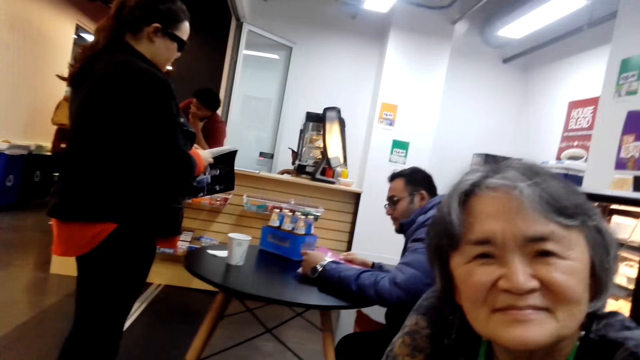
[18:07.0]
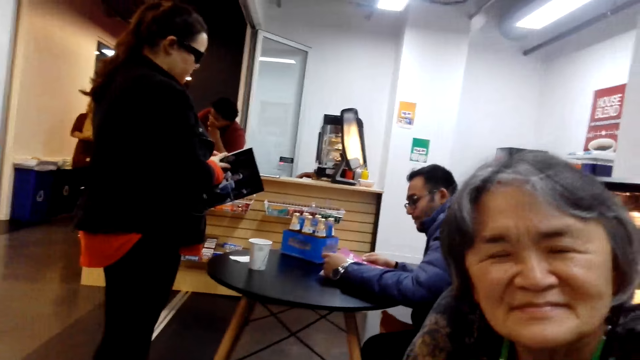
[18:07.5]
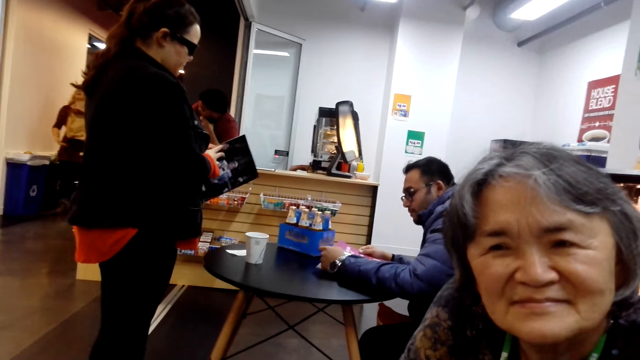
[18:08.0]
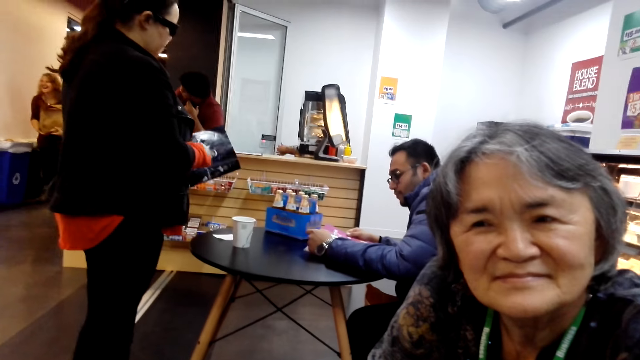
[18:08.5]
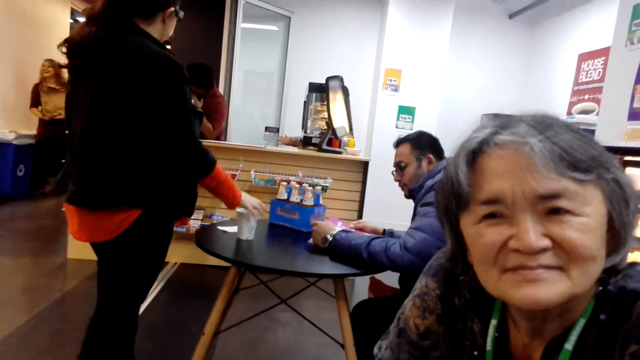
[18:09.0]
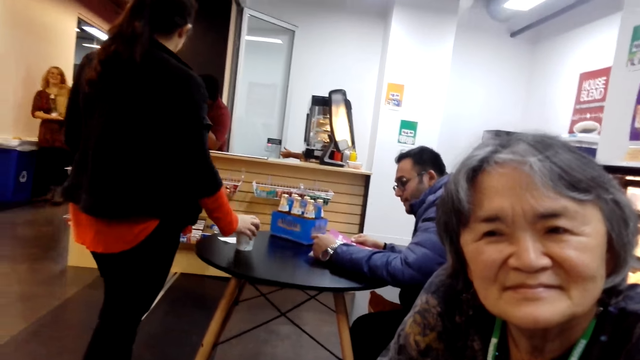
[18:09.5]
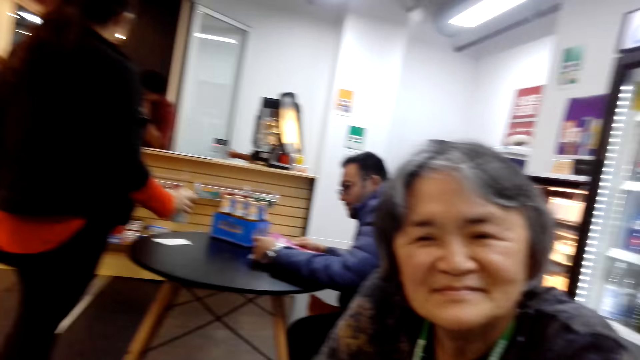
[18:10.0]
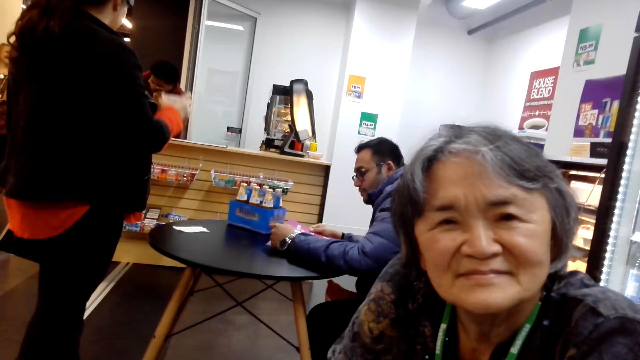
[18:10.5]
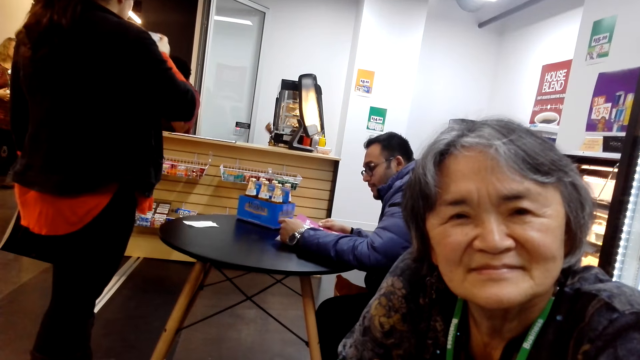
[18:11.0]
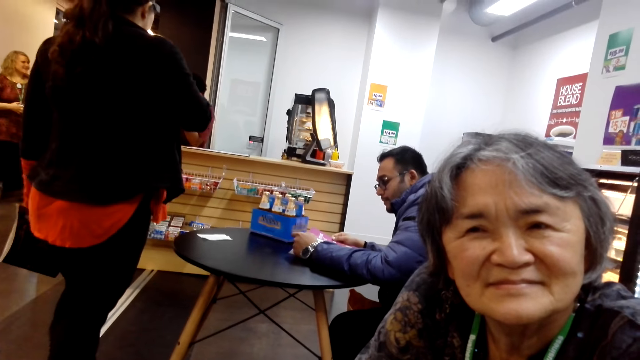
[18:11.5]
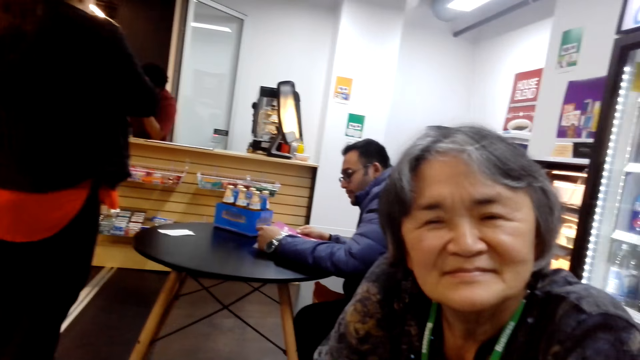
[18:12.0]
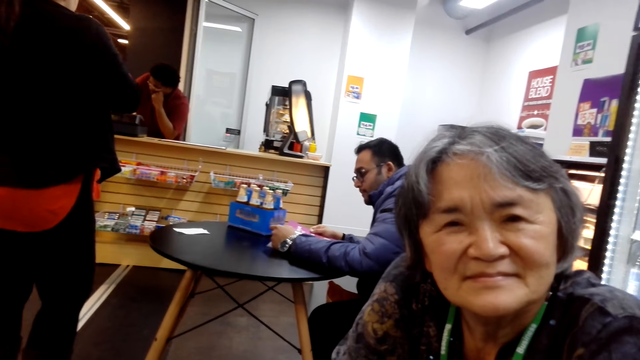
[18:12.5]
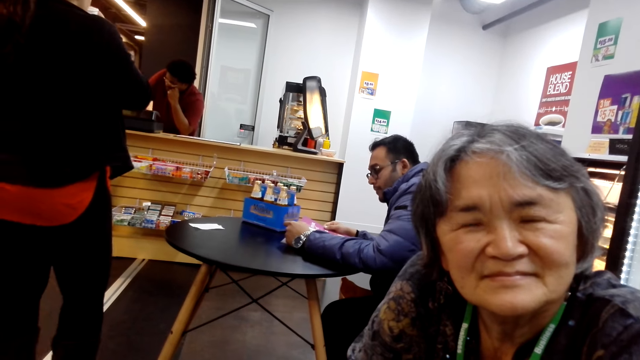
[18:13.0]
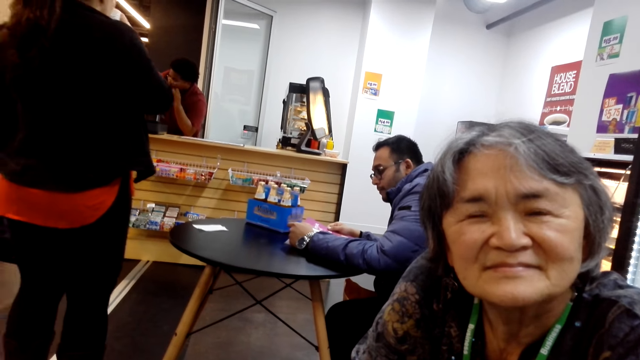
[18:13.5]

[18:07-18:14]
The camera wearer dialogues with a woman.

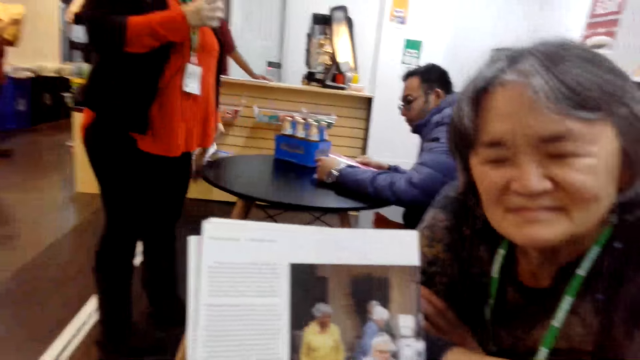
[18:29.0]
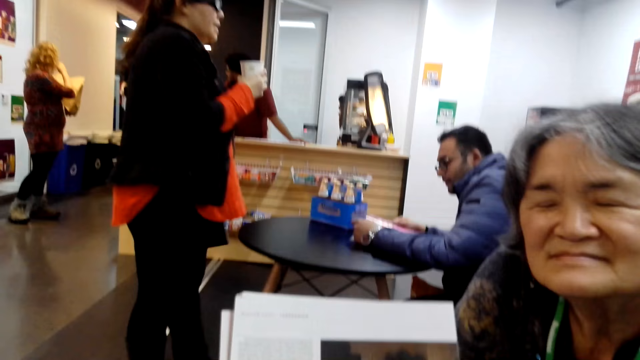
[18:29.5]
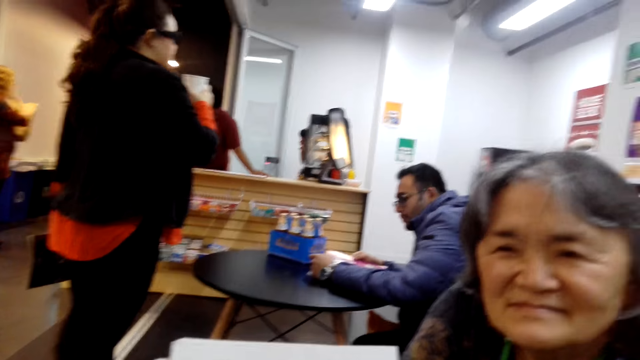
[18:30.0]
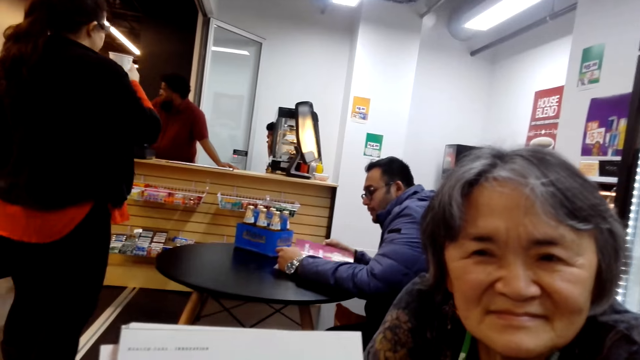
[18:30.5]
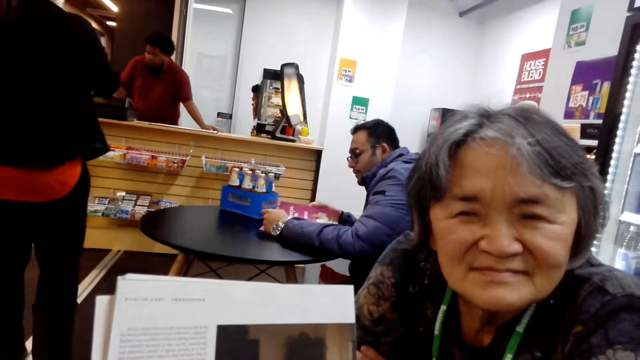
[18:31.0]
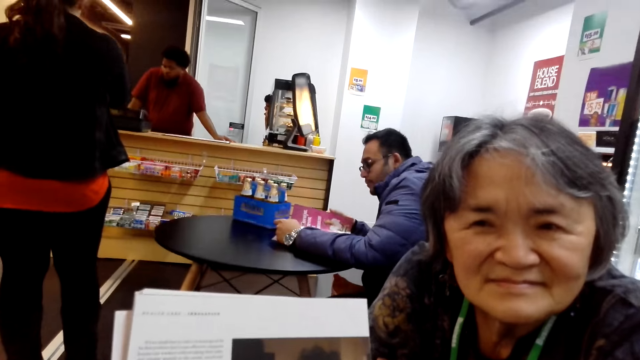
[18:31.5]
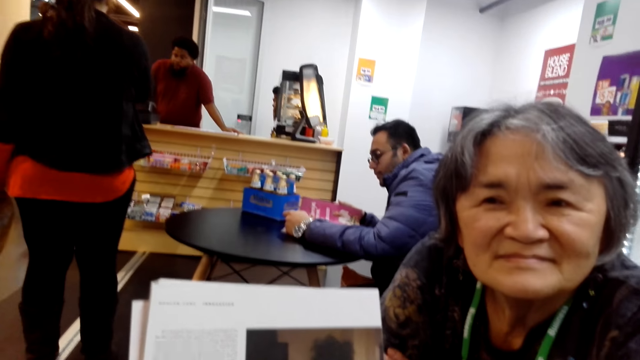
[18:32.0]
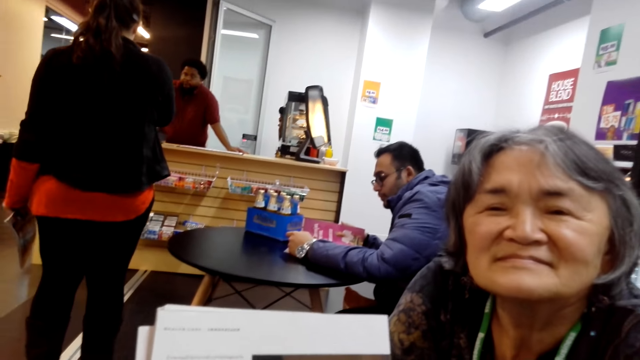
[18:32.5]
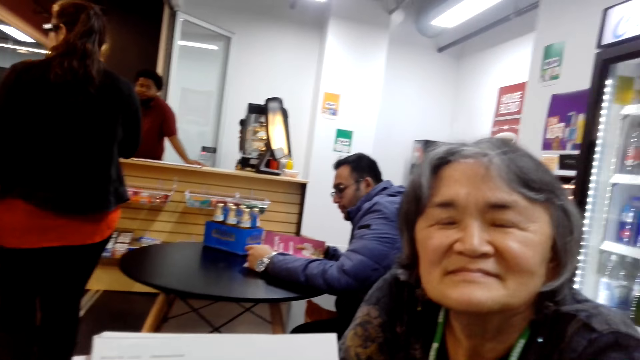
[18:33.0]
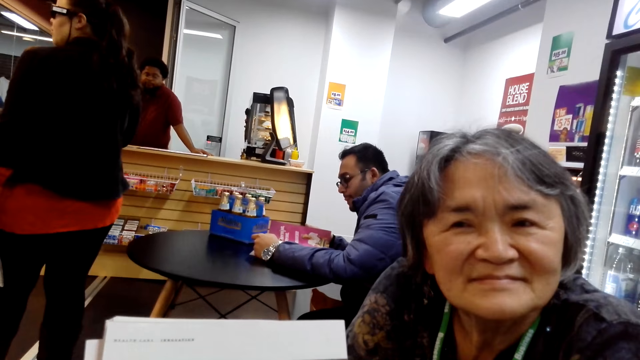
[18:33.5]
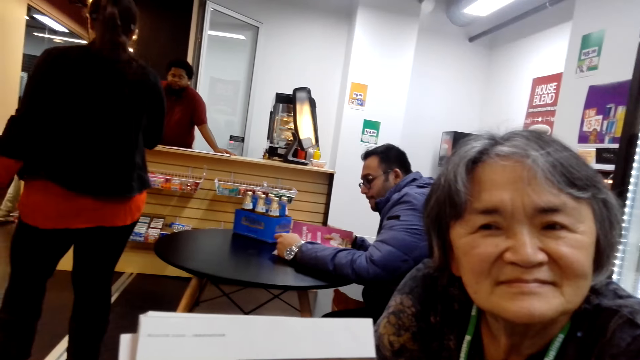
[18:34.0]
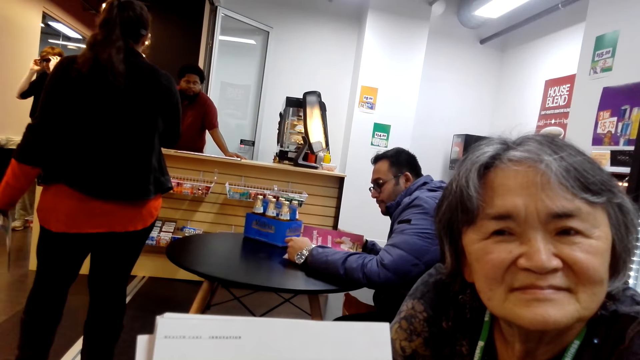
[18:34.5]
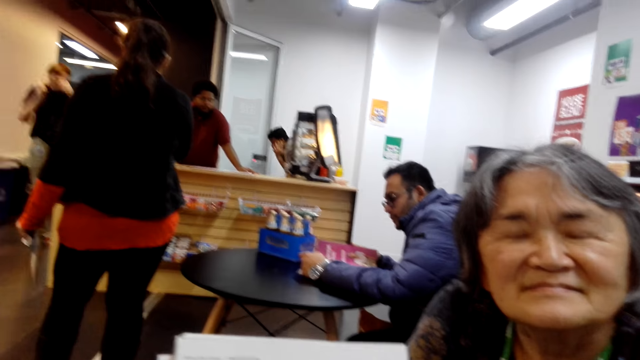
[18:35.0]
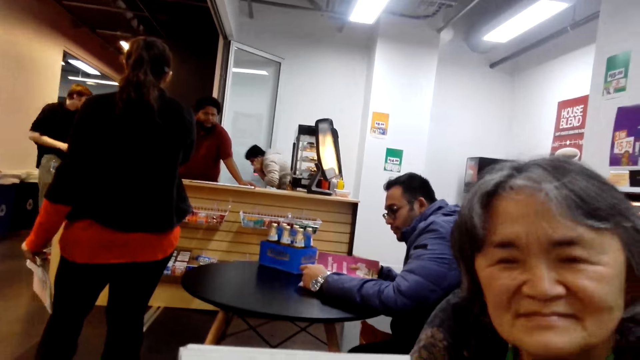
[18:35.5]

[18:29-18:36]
The camera wearer reads the book.

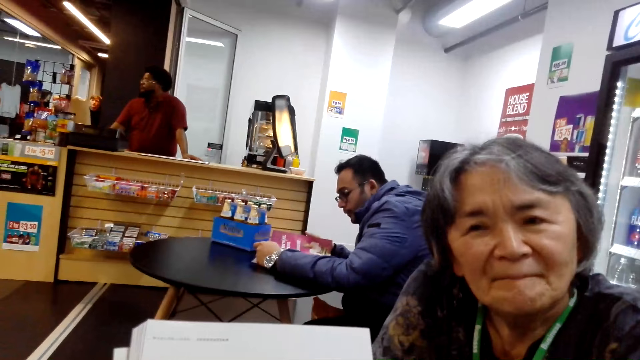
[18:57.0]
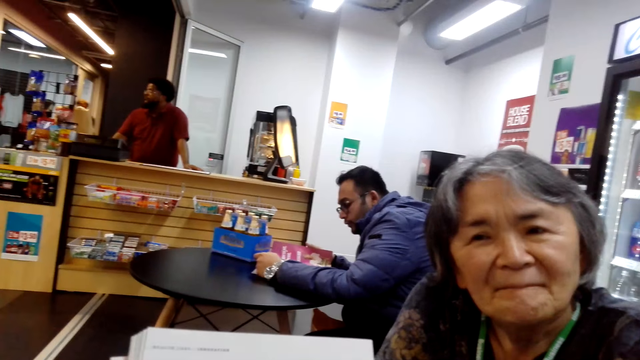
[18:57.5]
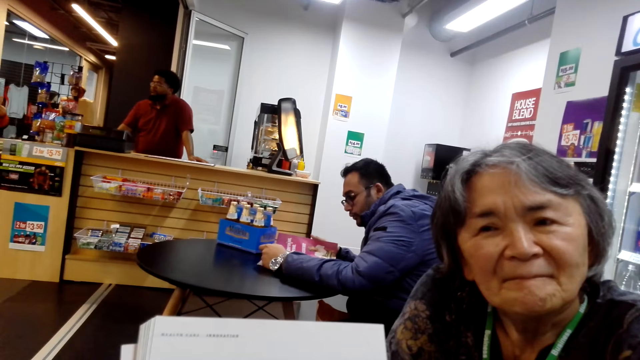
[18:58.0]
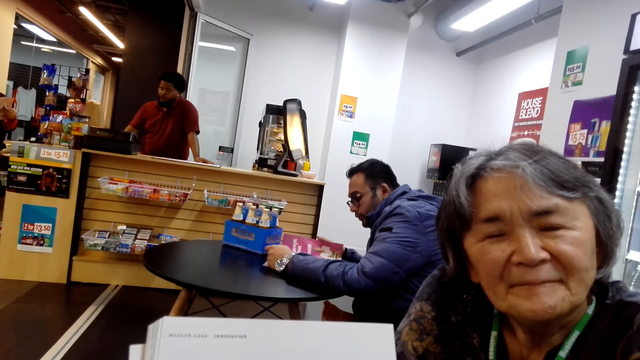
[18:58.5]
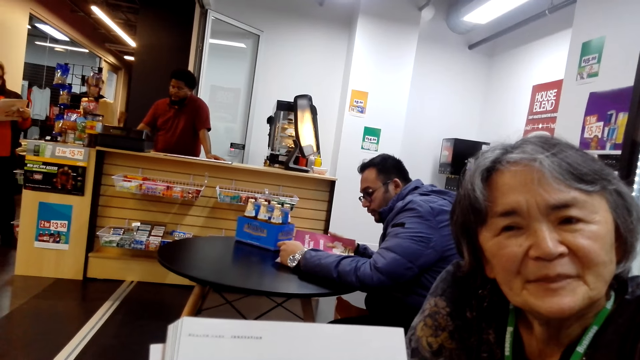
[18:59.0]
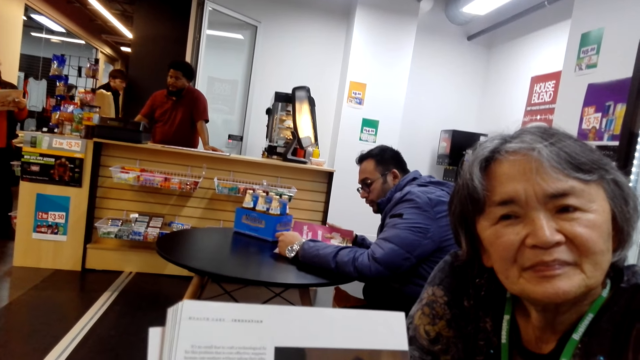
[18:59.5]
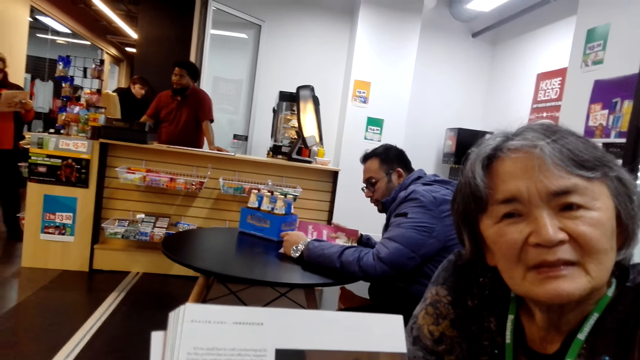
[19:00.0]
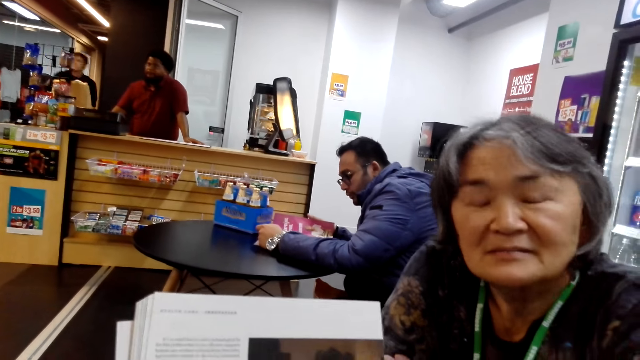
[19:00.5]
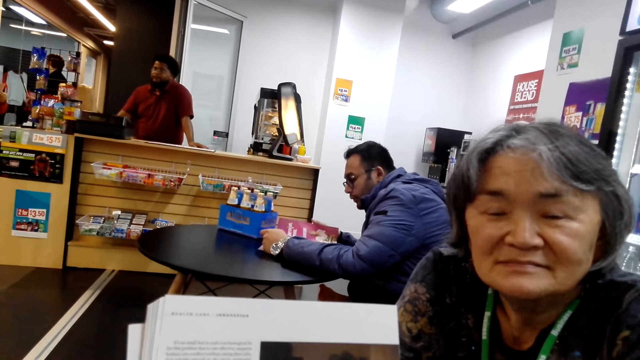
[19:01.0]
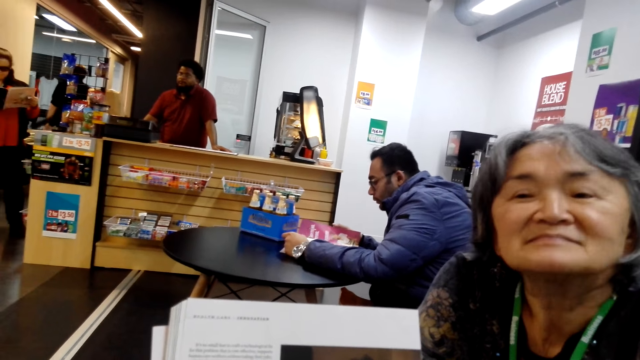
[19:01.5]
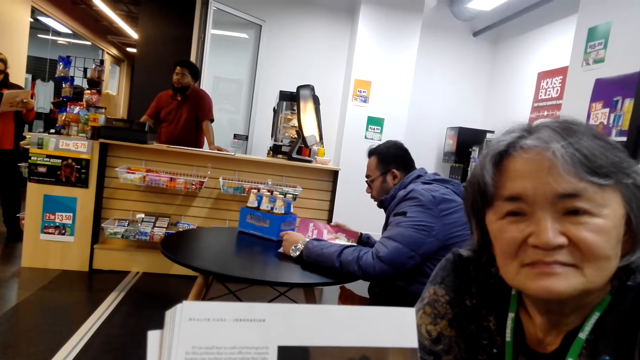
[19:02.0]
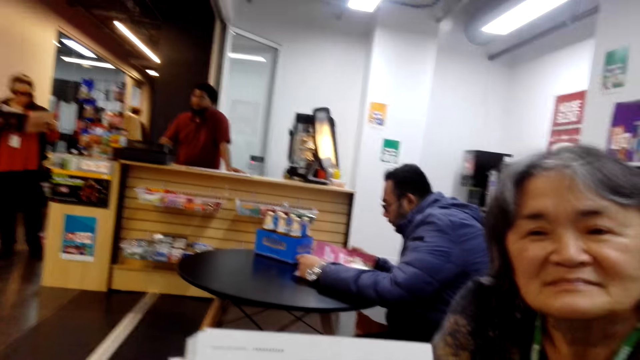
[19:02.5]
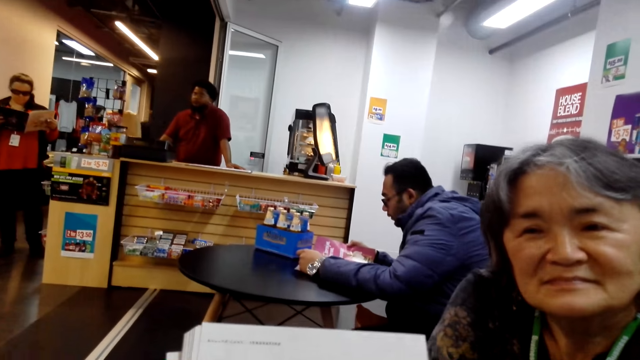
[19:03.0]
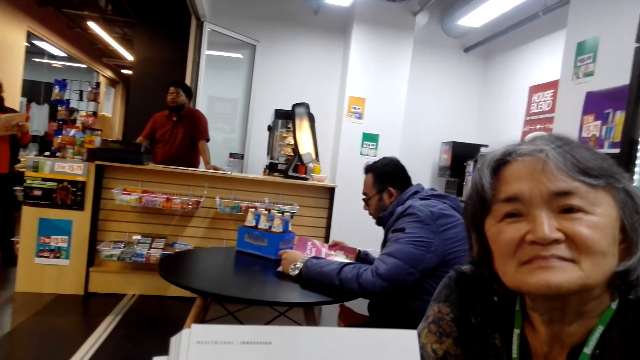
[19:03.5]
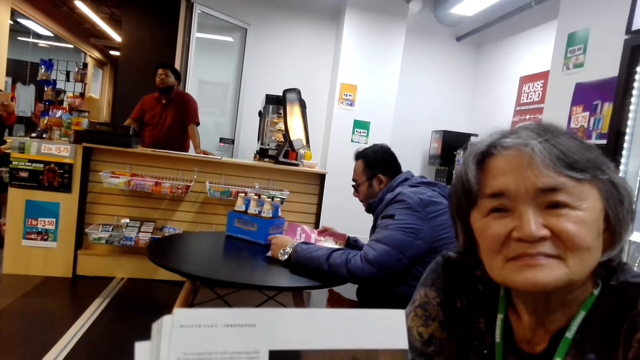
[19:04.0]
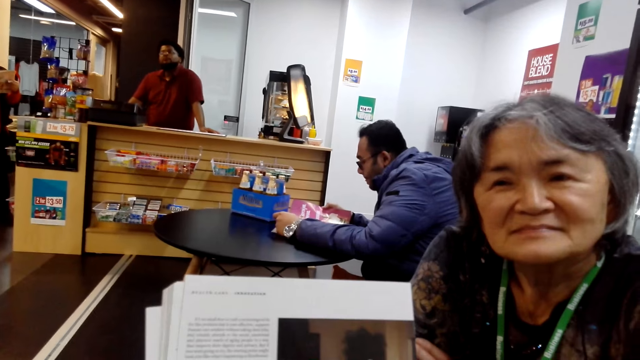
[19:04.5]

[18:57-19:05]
A woman nods her head. The camera wearer reads a book.
